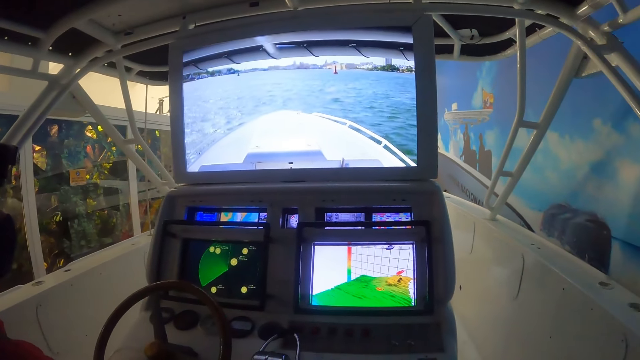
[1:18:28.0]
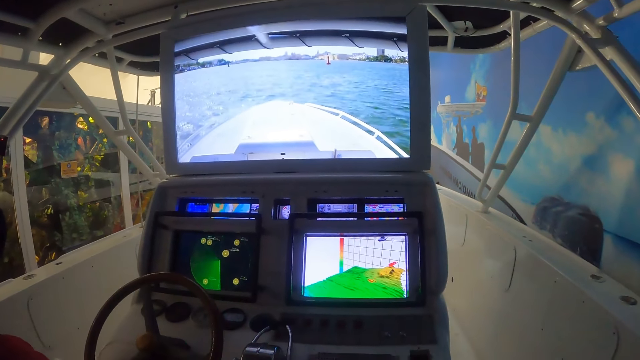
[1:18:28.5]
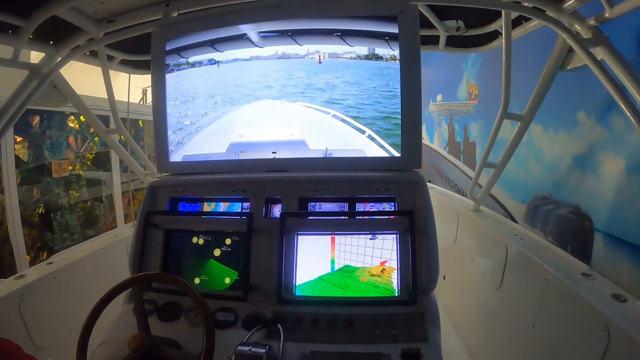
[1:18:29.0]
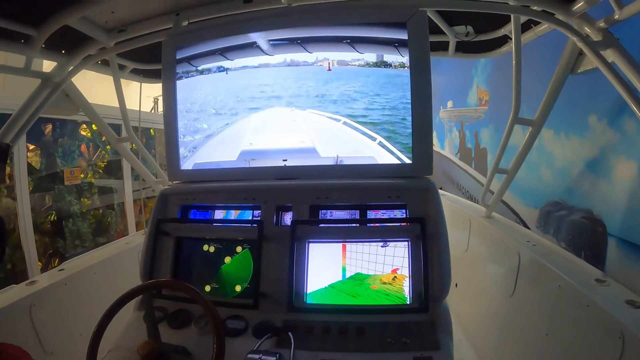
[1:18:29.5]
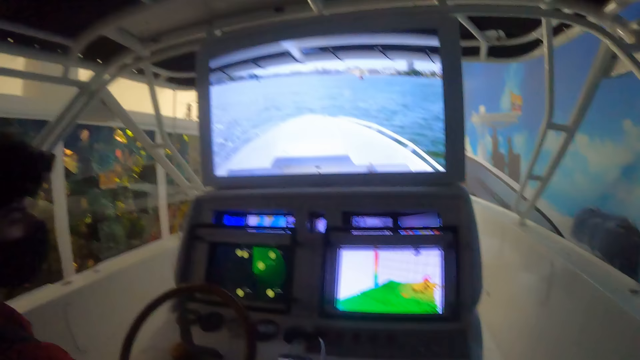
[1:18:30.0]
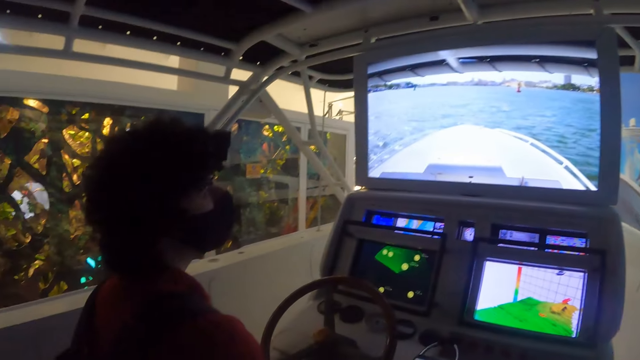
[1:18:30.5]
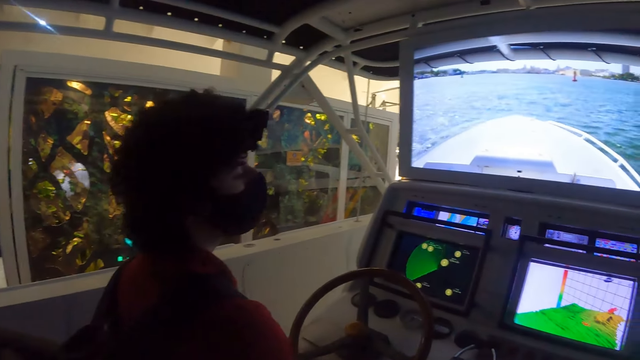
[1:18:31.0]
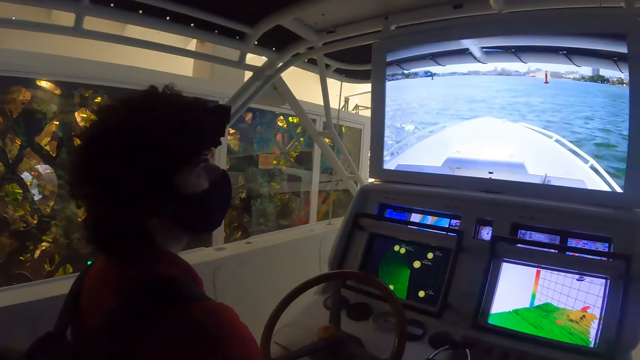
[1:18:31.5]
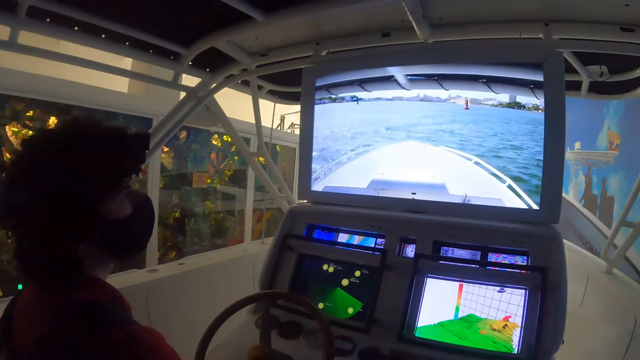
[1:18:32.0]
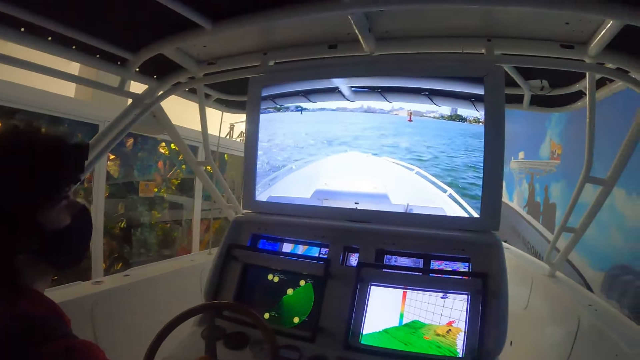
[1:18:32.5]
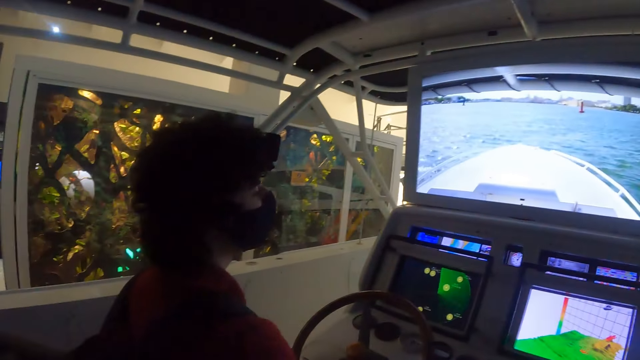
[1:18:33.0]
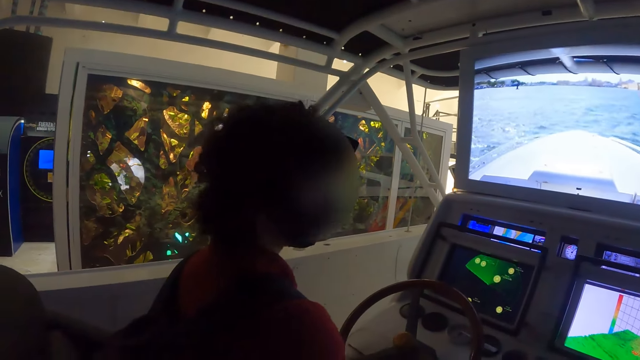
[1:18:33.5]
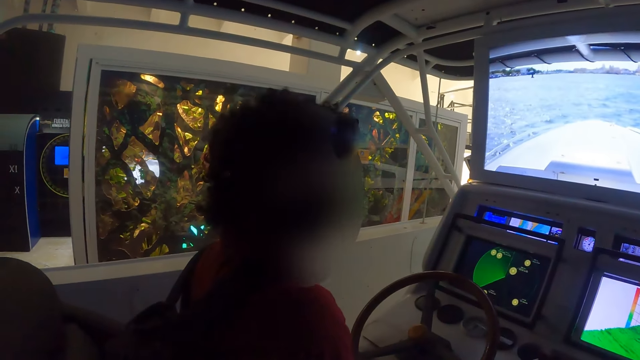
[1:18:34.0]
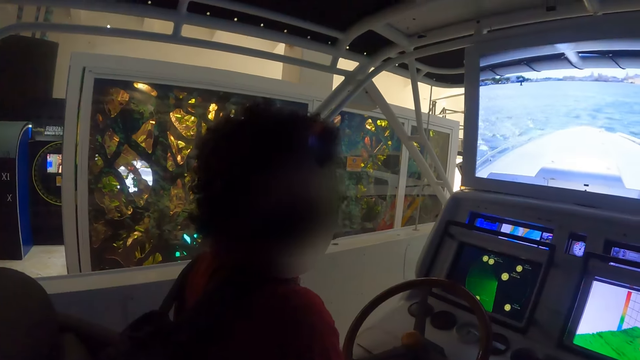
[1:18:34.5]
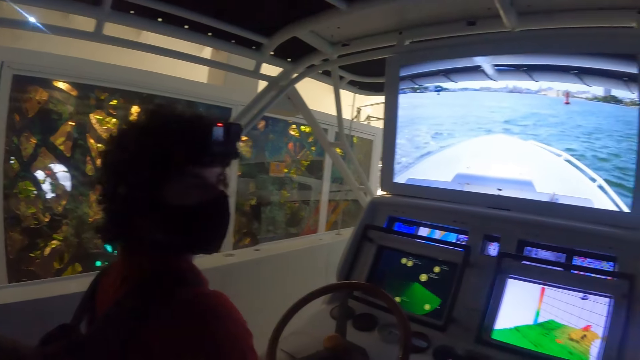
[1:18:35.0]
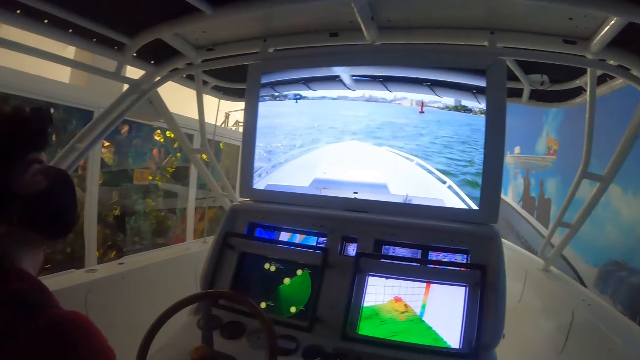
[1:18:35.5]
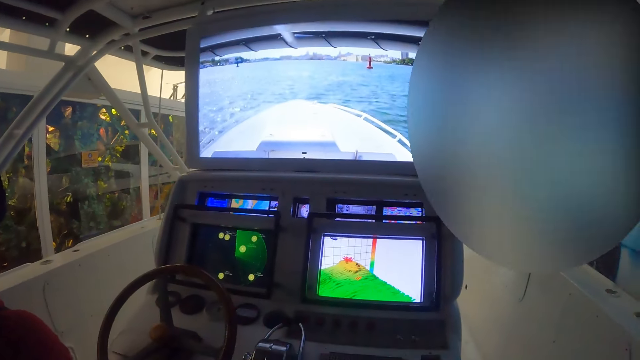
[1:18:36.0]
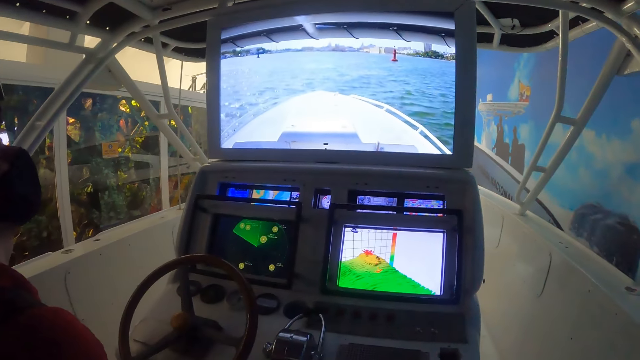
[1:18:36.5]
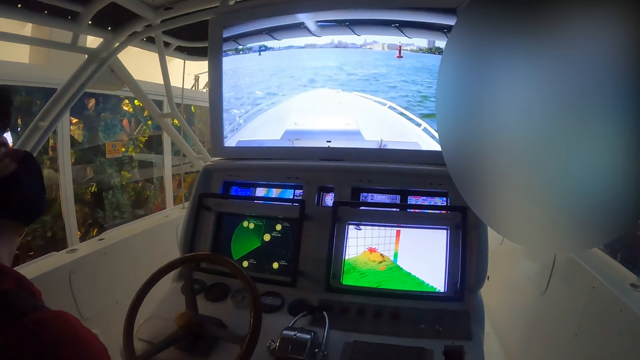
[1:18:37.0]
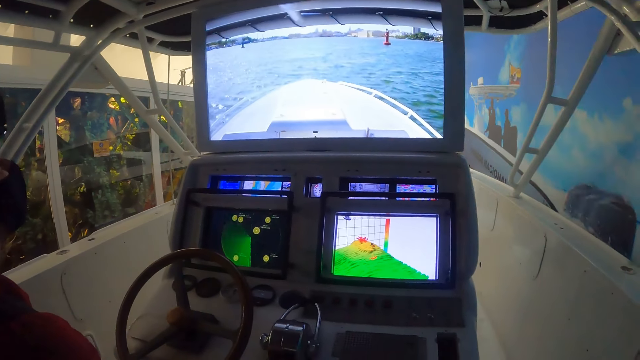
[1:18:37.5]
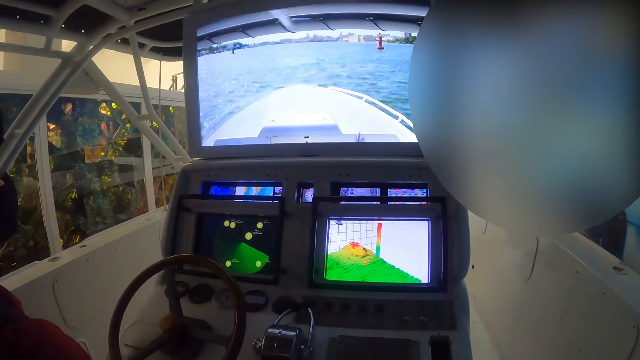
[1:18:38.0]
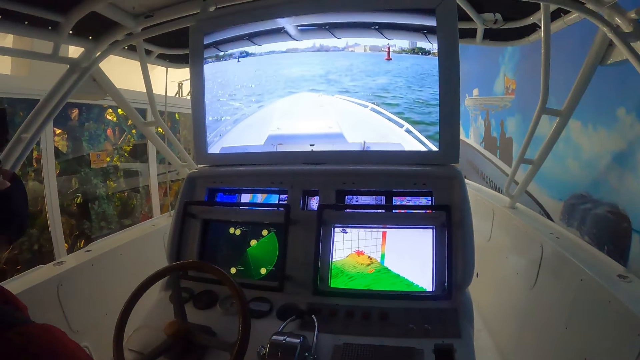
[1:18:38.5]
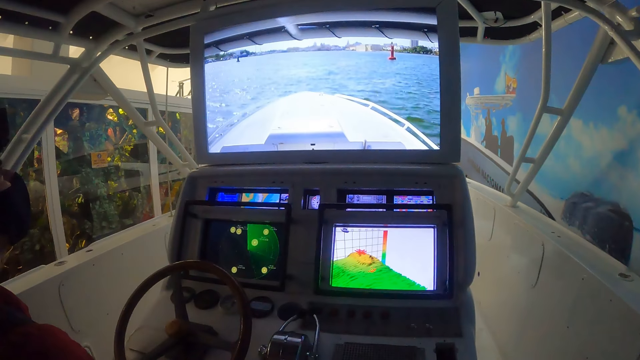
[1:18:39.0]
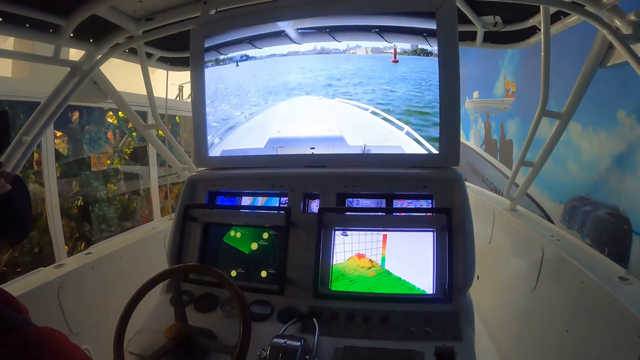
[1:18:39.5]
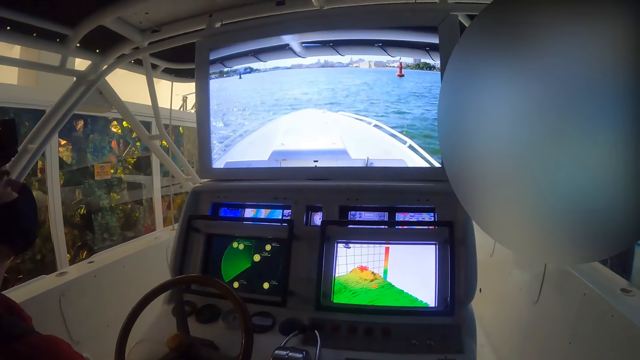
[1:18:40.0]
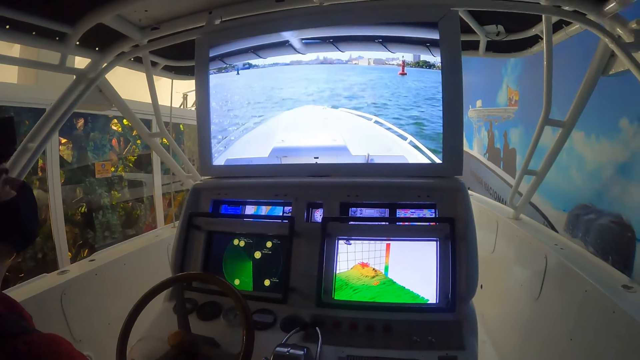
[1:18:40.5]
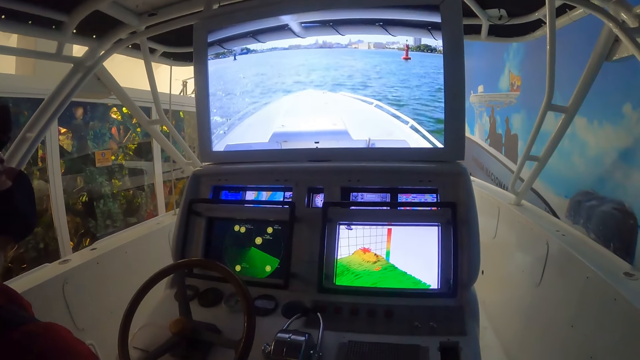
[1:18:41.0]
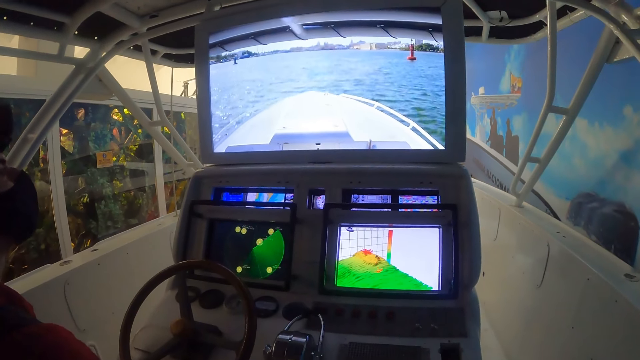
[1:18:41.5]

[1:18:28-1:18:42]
A person interacts with the camera wearer. The camera wearer sails a ship on the sea water.

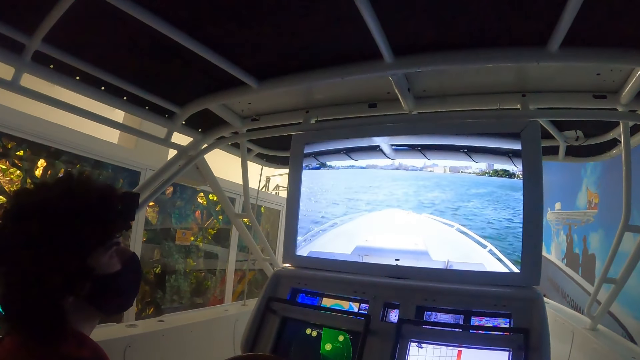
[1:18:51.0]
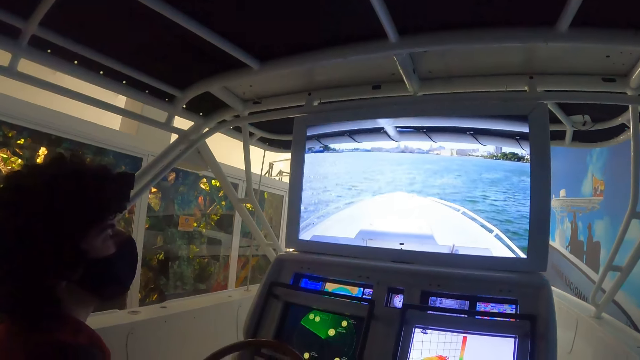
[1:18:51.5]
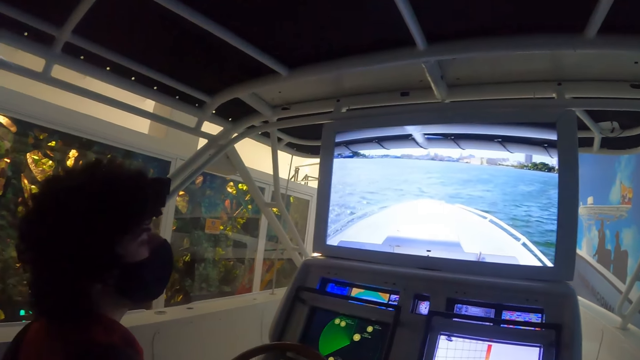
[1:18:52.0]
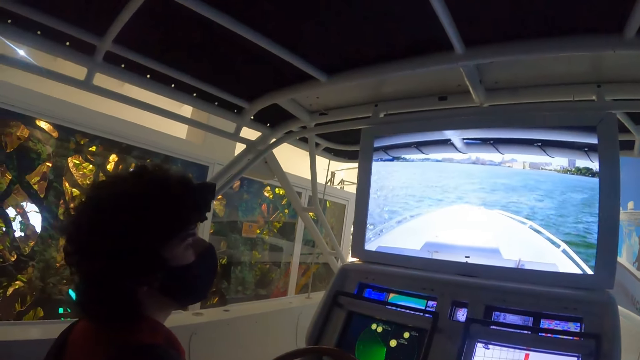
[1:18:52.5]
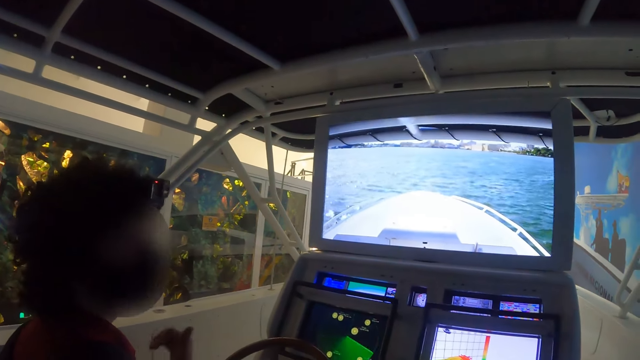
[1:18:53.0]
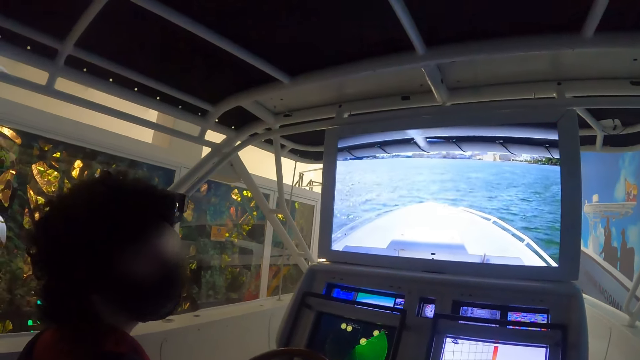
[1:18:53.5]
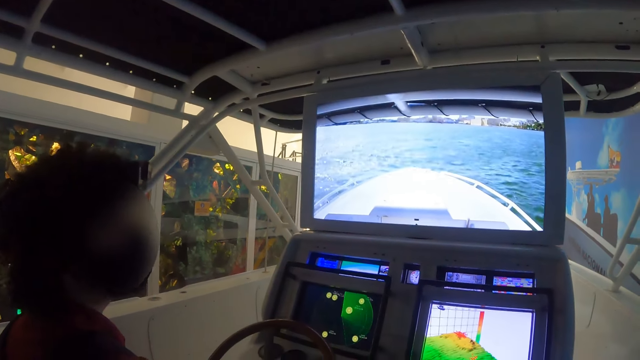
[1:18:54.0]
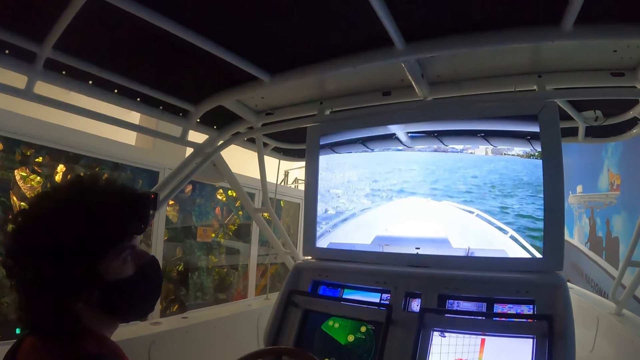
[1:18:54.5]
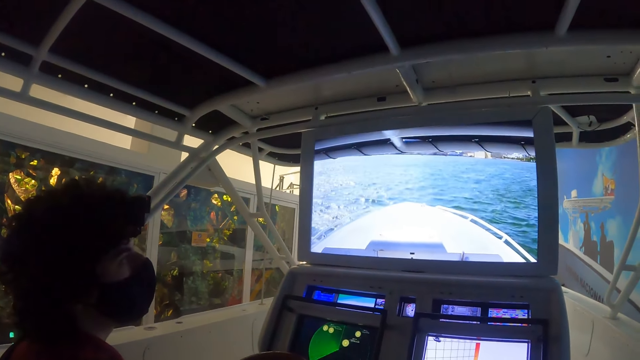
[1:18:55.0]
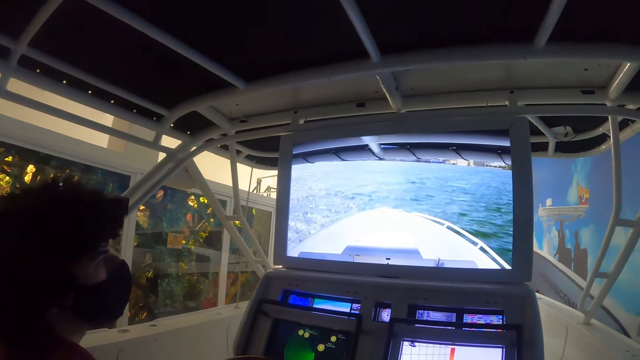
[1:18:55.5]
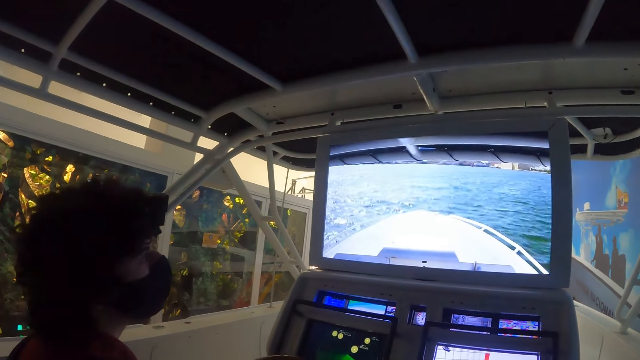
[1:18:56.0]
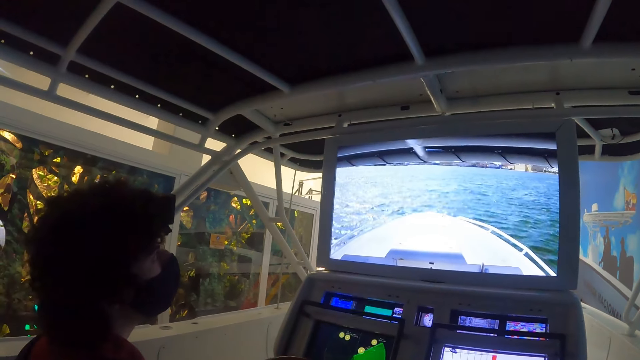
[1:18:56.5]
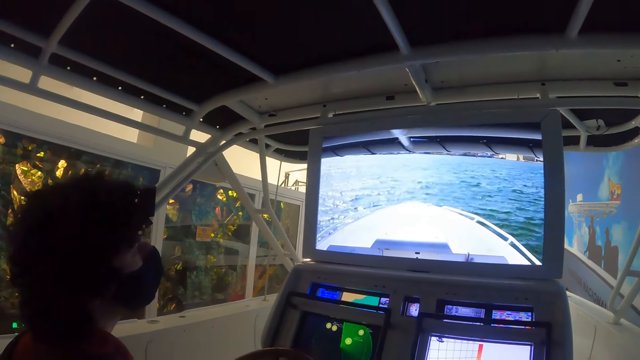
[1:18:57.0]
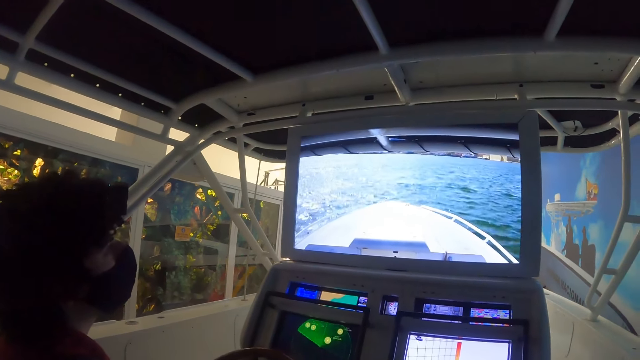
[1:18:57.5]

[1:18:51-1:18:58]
A person interacts with the camera wearer. The camera wearer sails a ship on the sea water.
